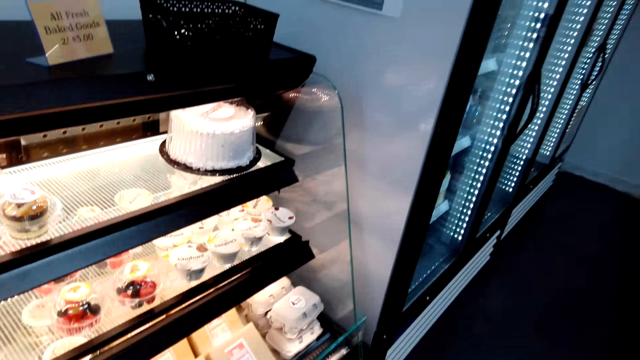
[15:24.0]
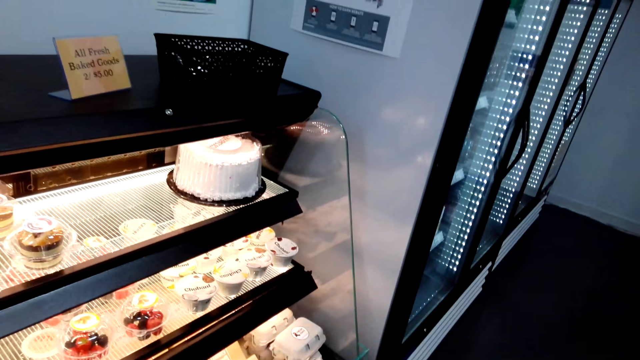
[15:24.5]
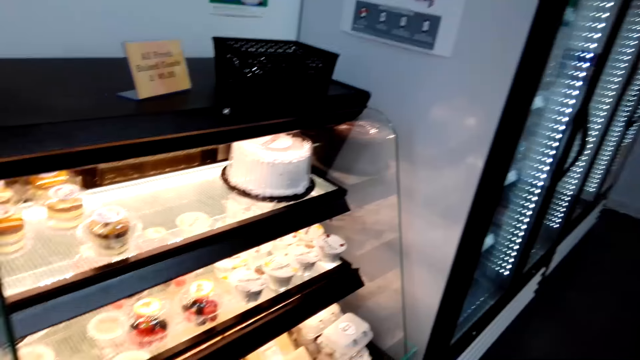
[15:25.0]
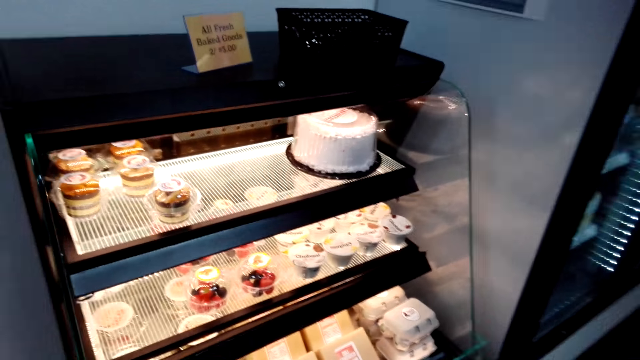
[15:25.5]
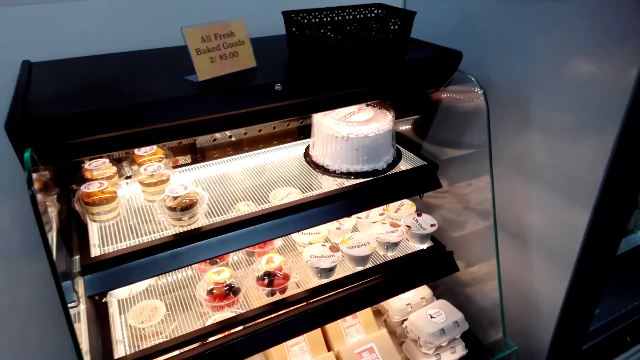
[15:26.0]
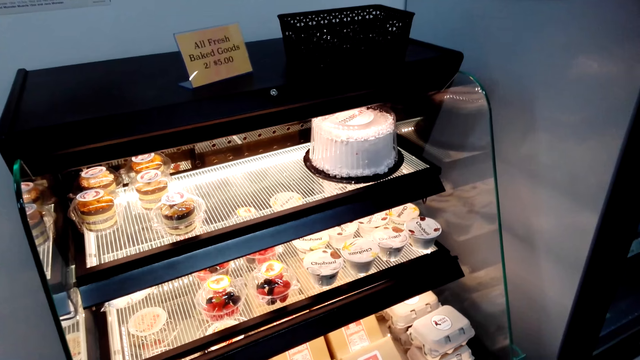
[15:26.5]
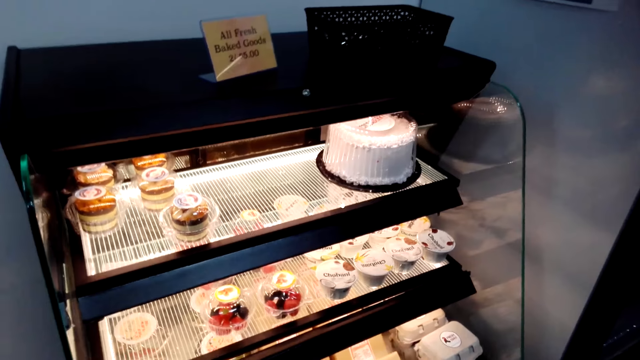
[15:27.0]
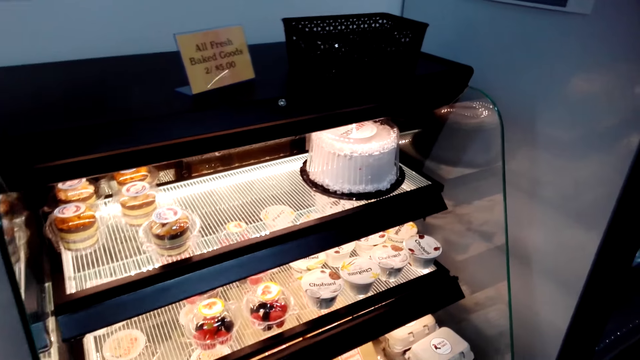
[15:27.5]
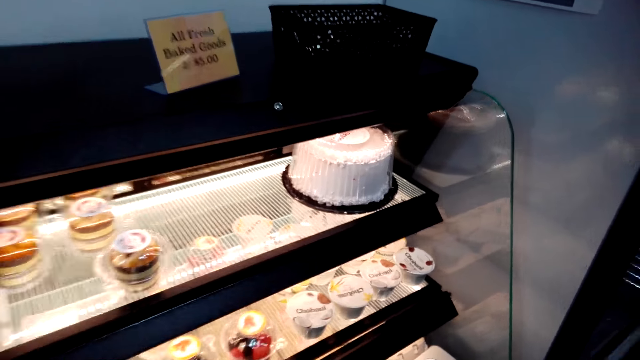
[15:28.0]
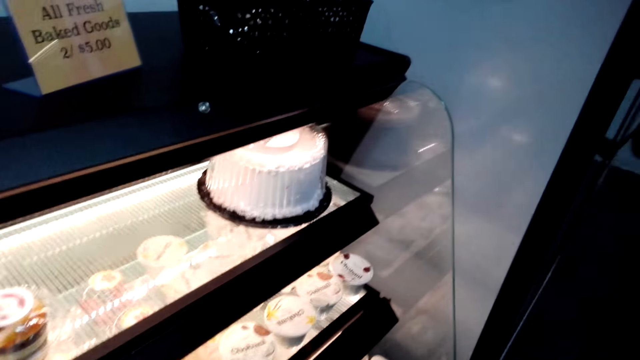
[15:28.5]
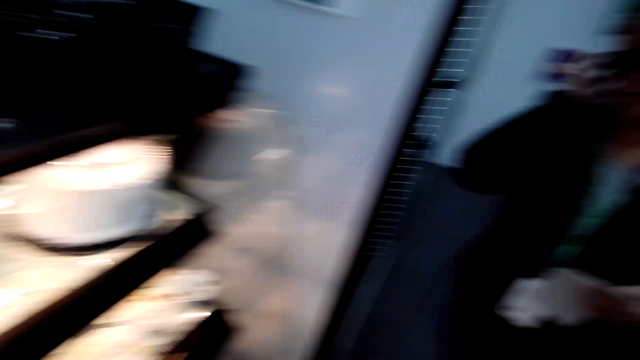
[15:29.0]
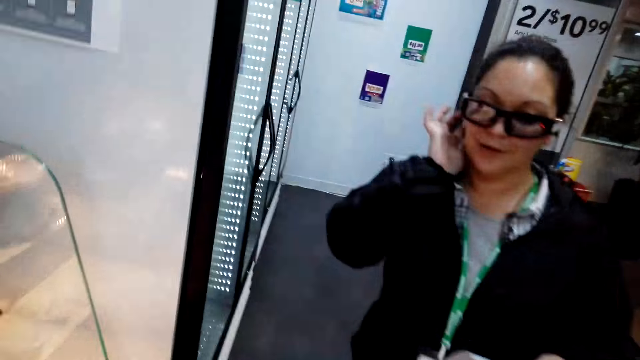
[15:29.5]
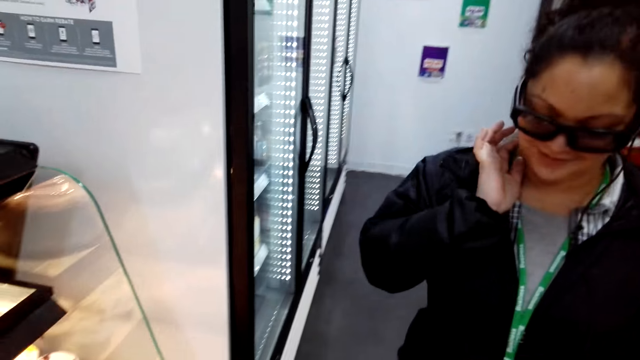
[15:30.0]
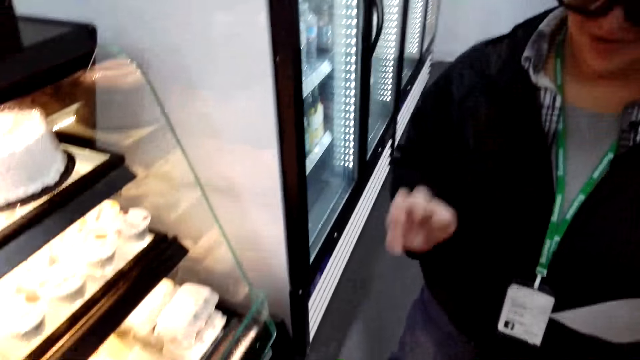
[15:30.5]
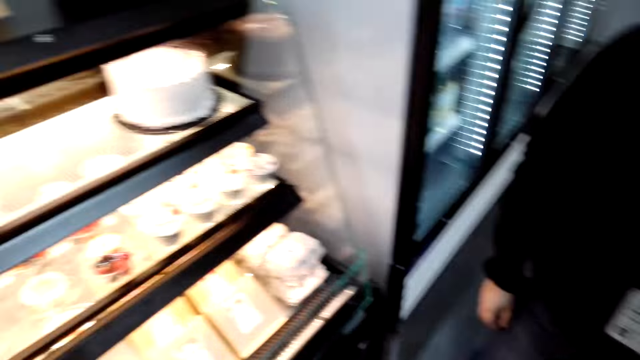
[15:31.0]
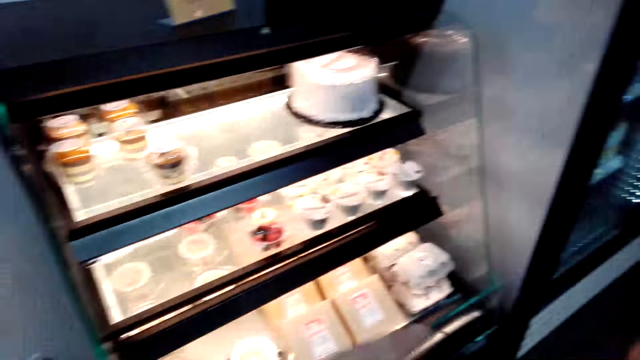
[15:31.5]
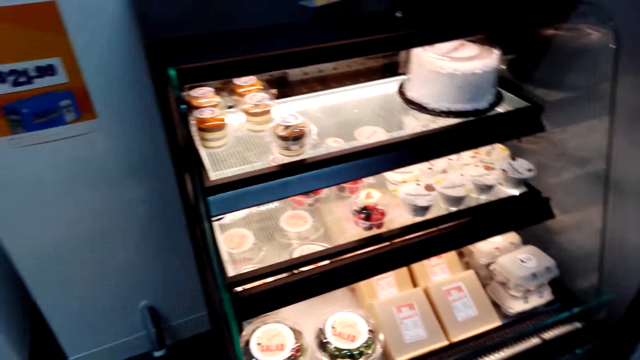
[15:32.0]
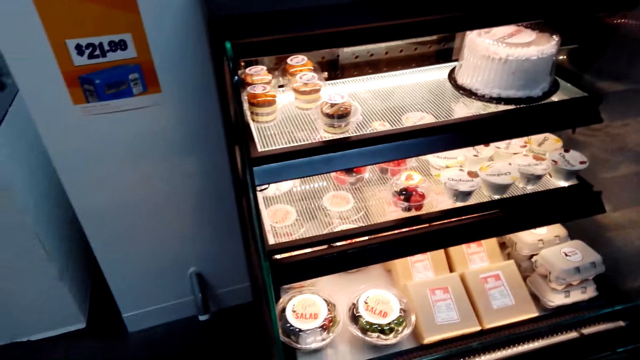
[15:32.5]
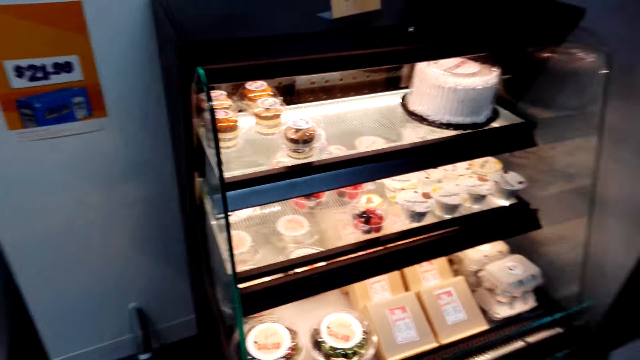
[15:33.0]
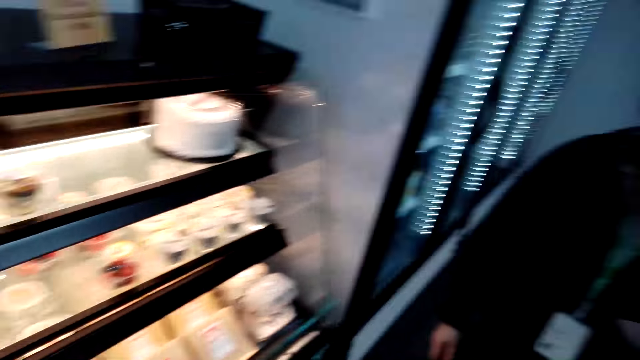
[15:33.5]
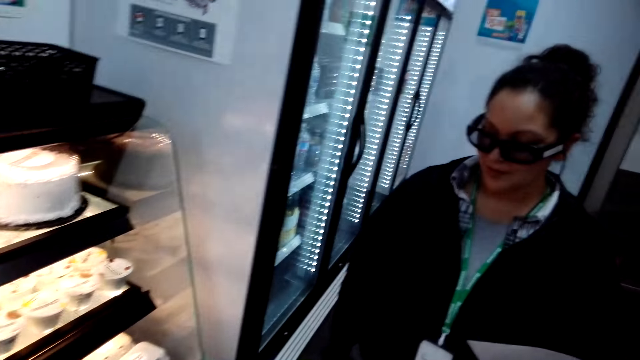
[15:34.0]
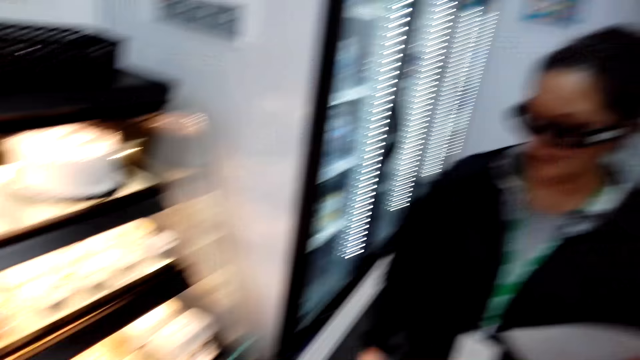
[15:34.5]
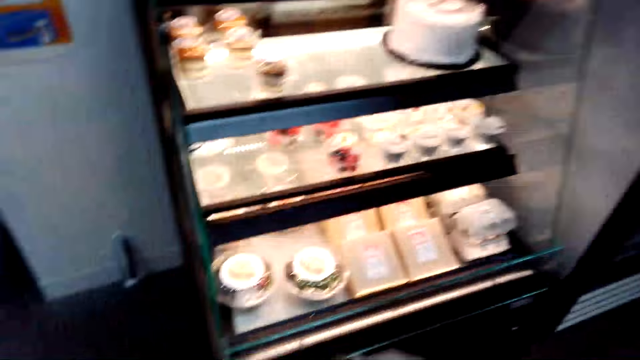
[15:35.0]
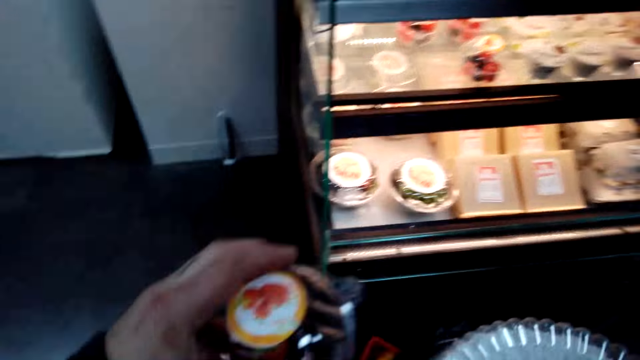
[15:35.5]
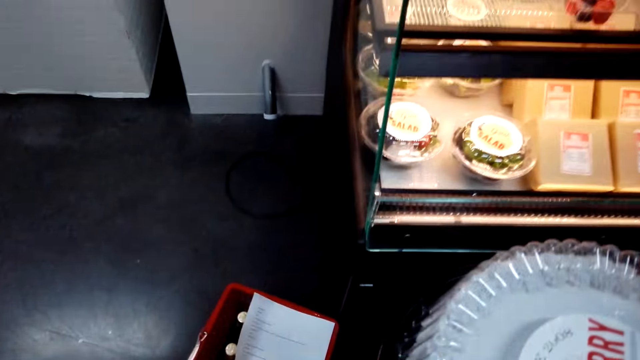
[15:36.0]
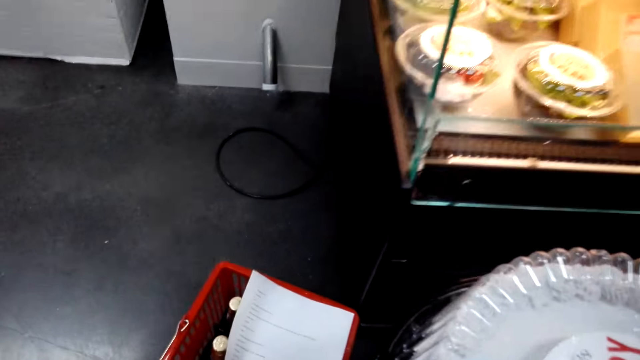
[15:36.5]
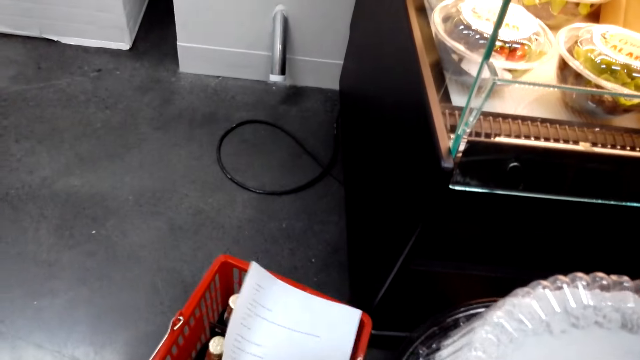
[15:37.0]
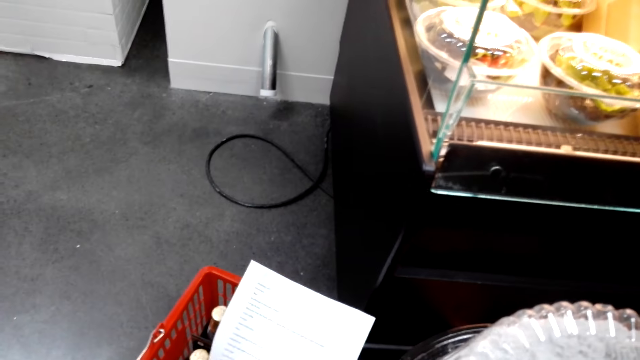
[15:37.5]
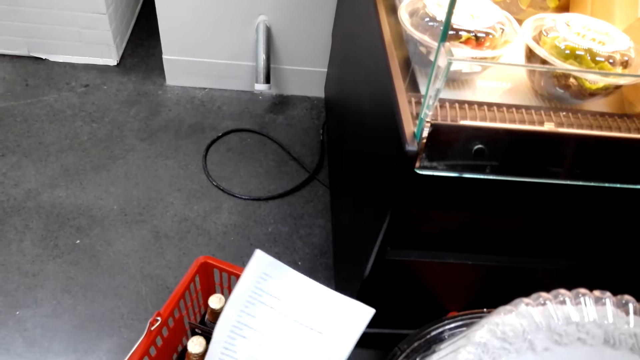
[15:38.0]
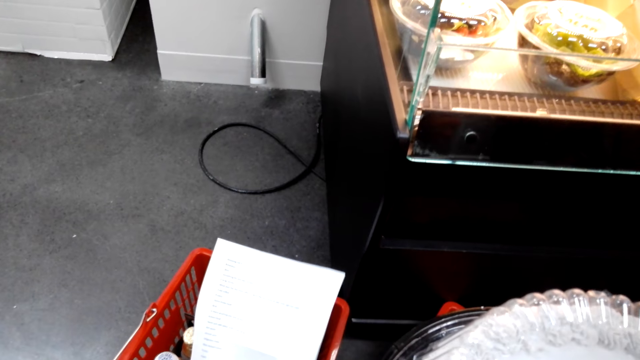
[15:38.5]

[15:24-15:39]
The camera wearer looks into the baked good stand. They interact with a woman. The woman touches the head. The camera wearer stares at the woman. The woman touches the head. The camera wearer stares at the cake. The woman stares at the cakes. The camera wearer stares at the woman. They stare at the cake. They move the hand. They put the pudding in the basket. They stare at the shopping list.

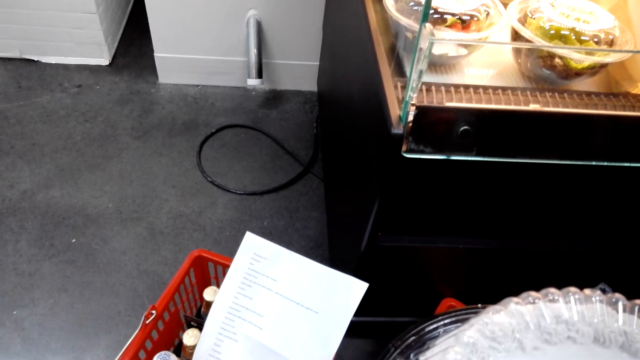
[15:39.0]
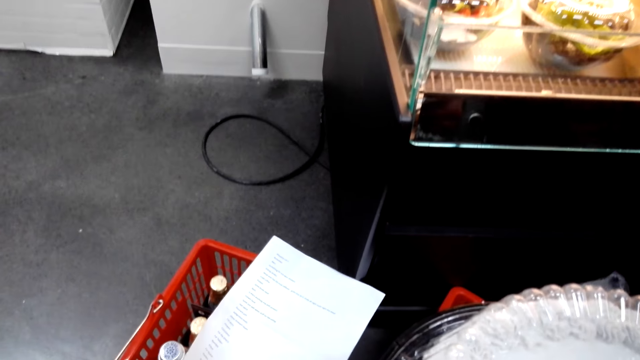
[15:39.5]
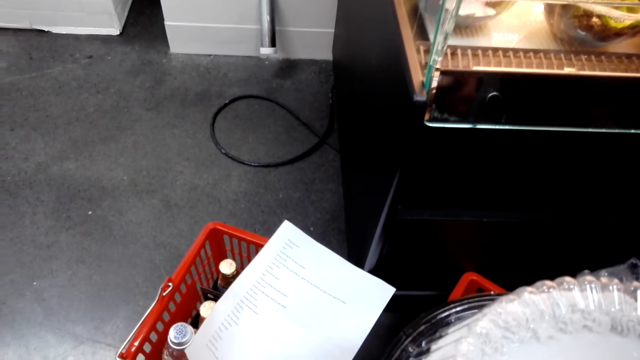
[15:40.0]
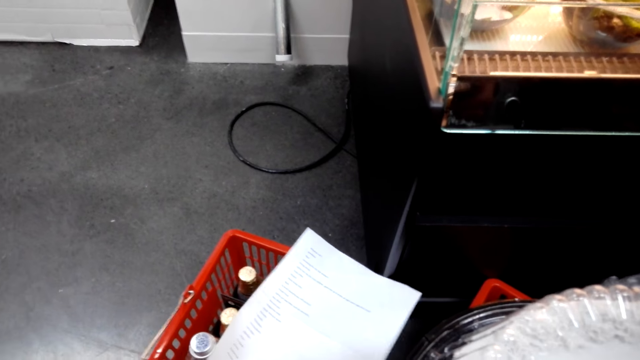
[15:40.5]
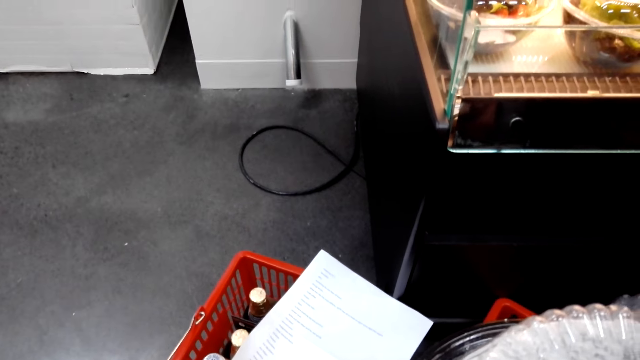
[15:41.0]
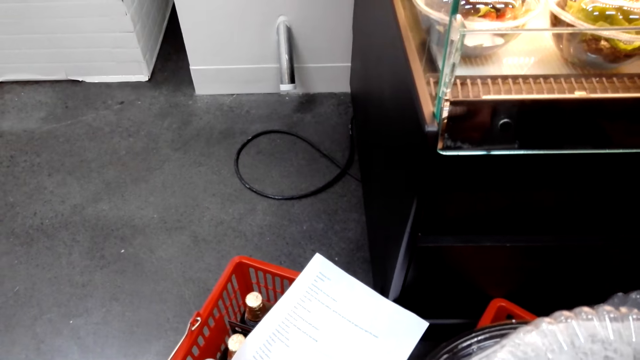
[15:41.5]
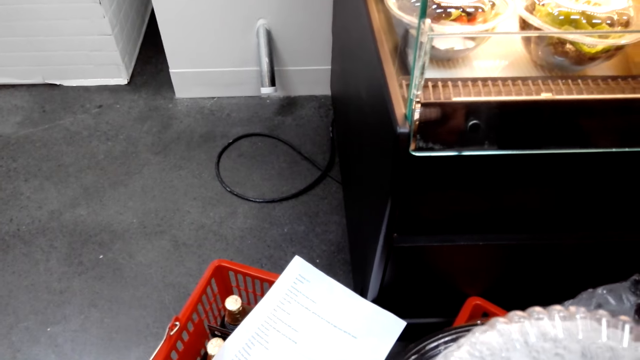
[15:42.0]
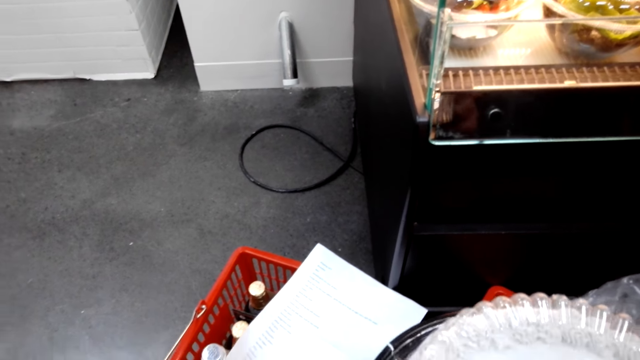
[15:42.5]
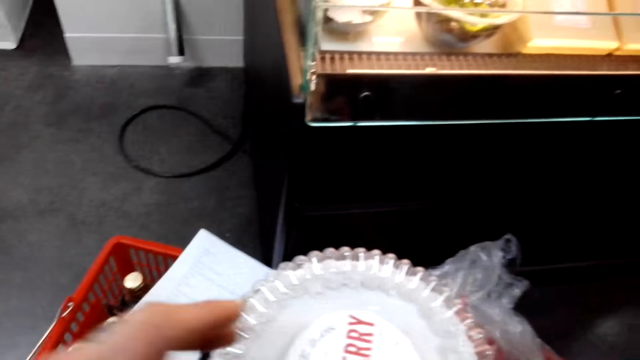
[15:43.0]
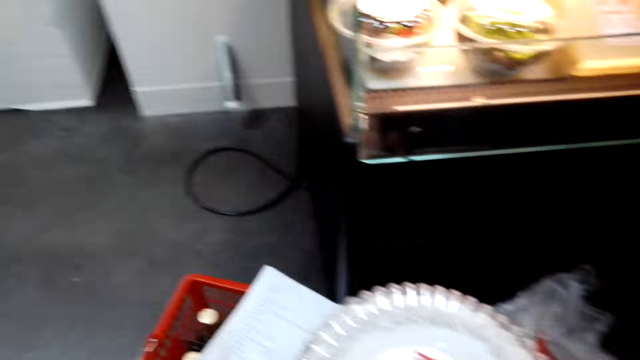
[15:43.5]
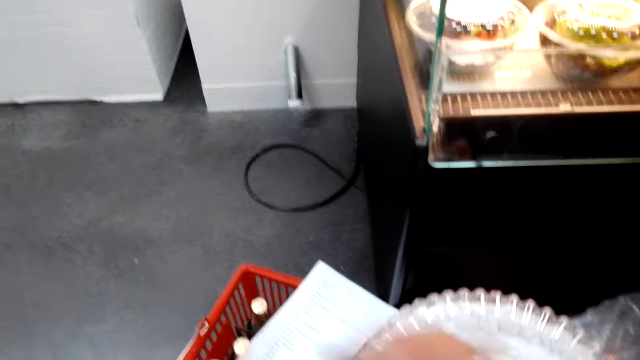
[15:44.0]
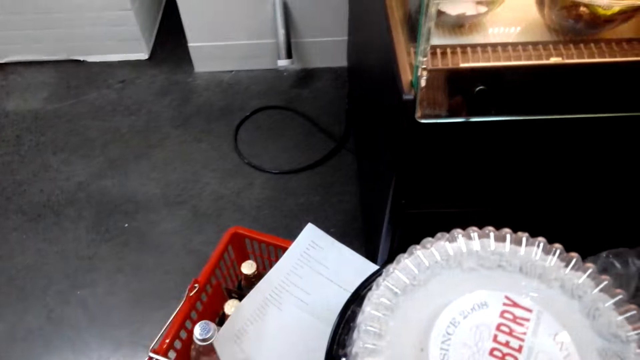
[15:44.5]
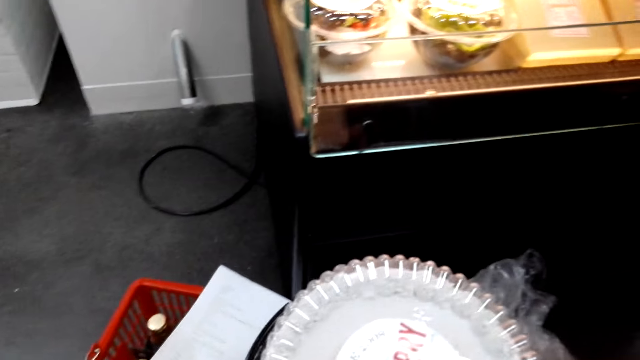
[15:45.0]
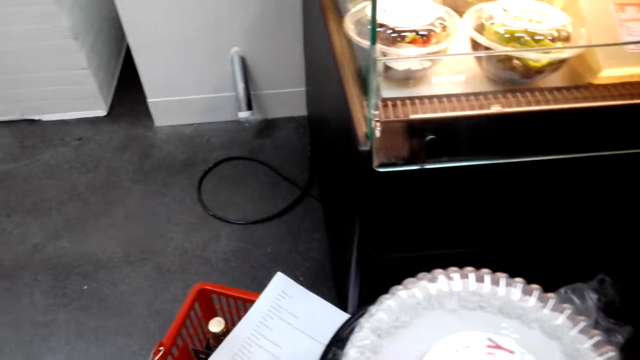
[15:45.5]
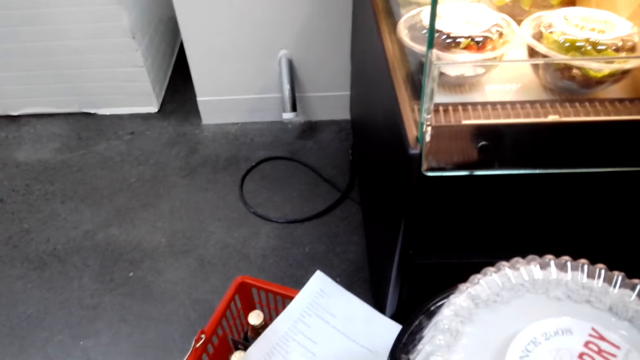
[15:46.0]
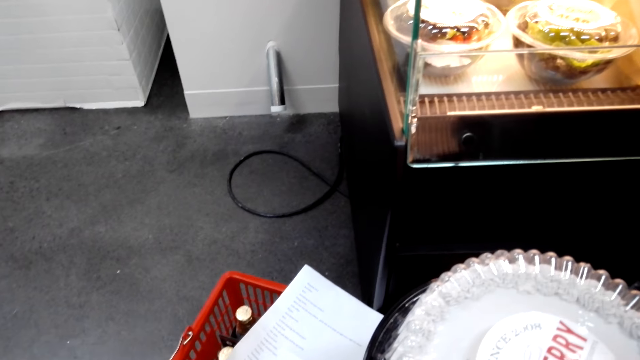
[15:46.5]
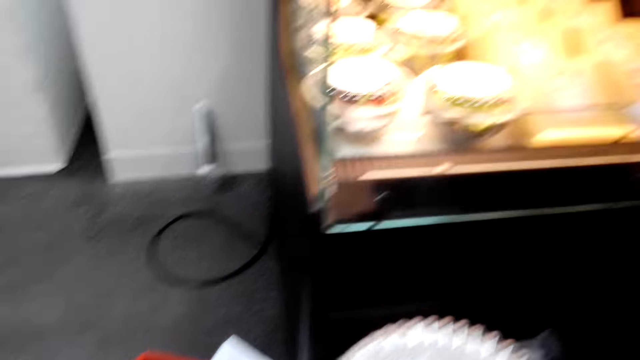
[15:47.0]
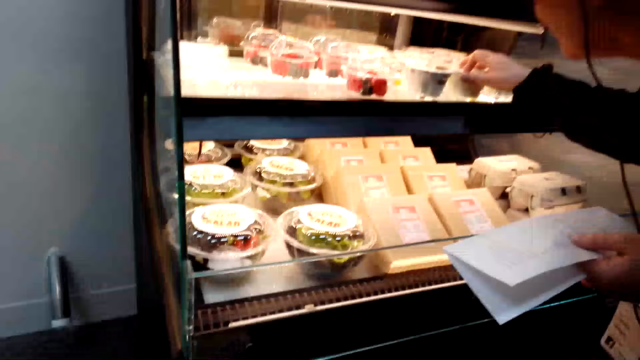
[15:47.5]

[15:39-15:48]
The camera wearer takes the short cake. They move the hand. They stare at the cake. They take the pudding from the stand.
